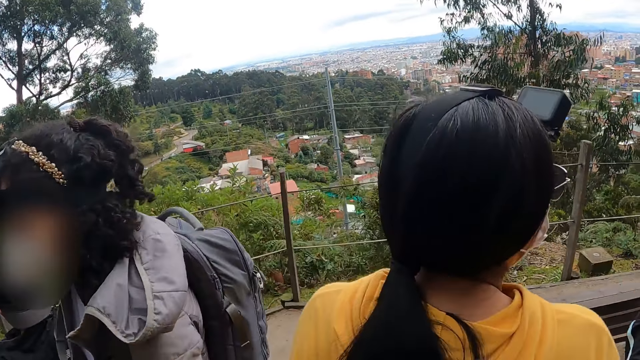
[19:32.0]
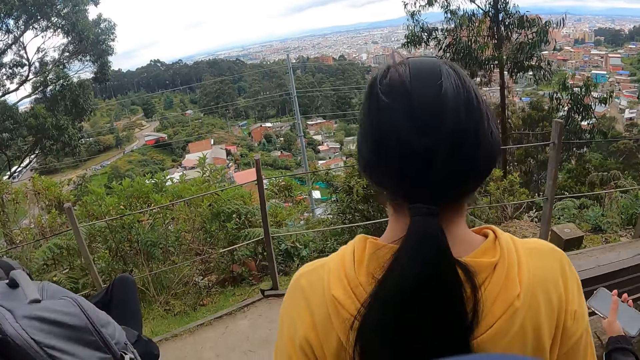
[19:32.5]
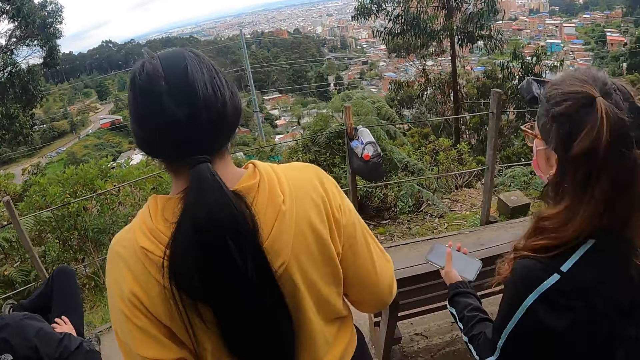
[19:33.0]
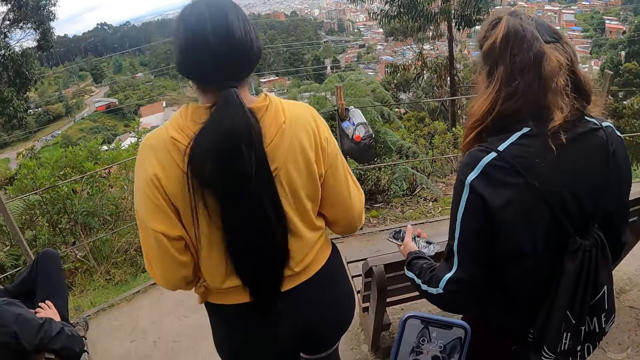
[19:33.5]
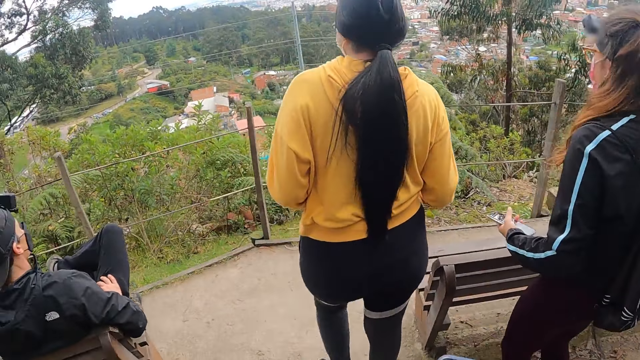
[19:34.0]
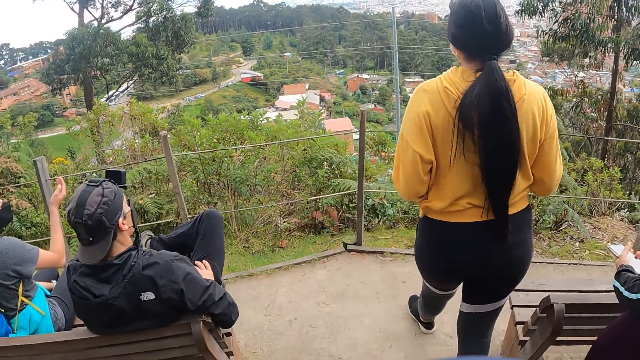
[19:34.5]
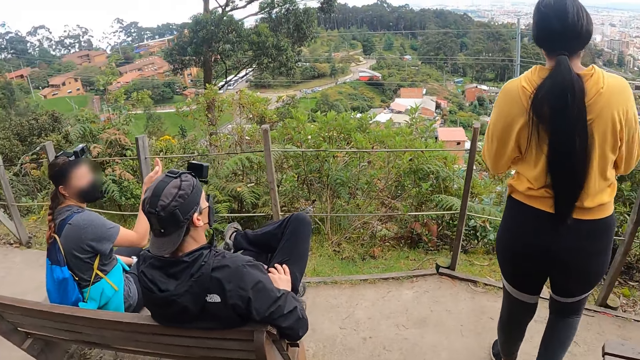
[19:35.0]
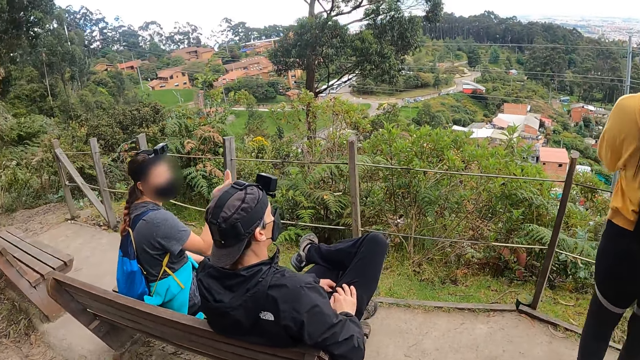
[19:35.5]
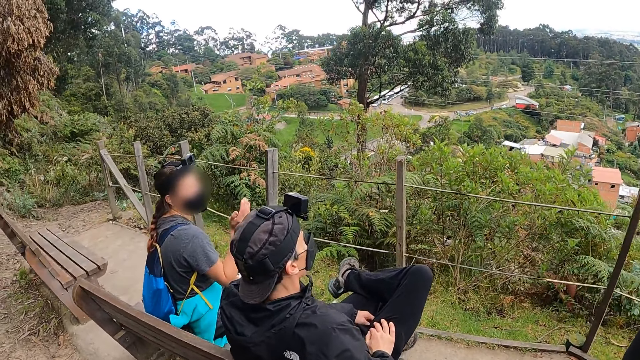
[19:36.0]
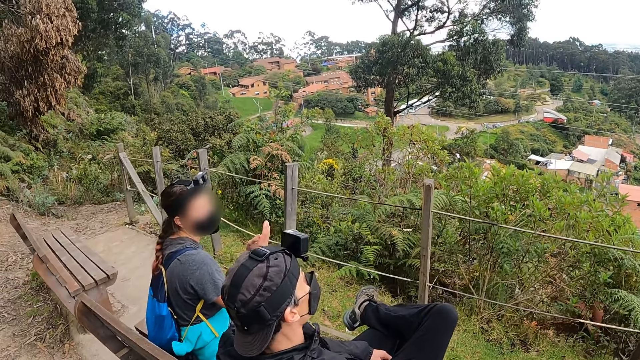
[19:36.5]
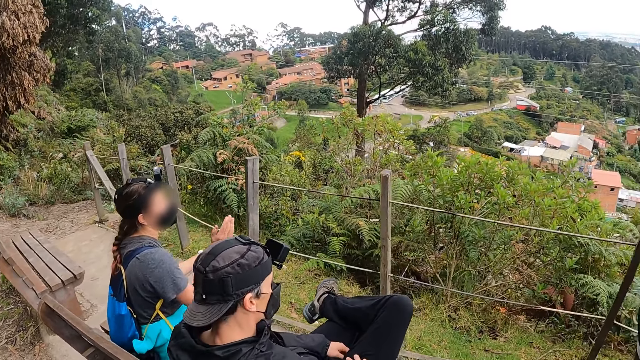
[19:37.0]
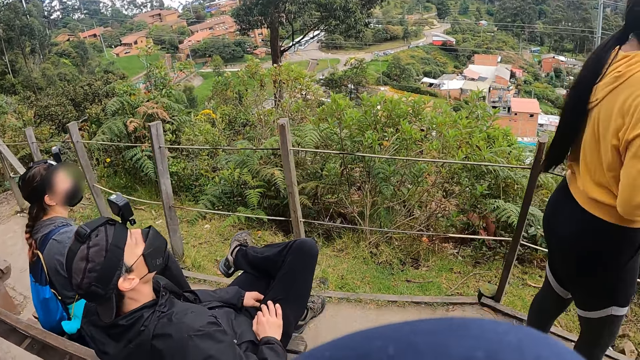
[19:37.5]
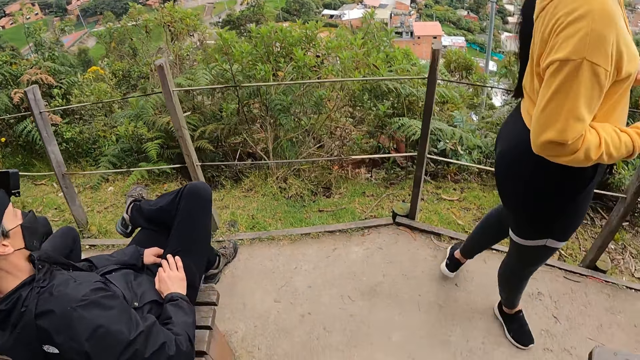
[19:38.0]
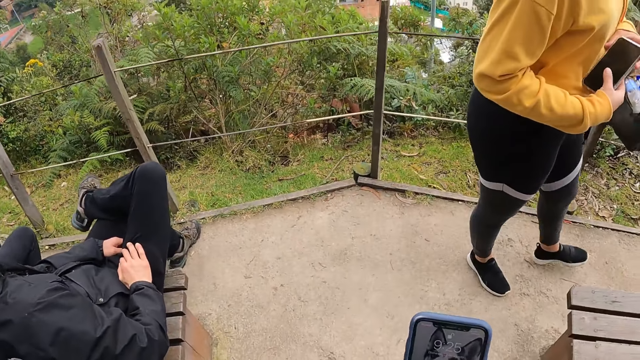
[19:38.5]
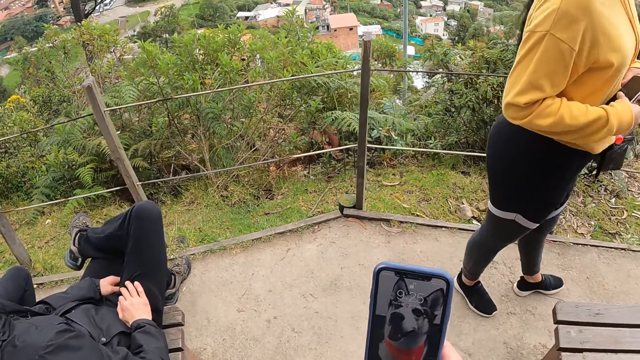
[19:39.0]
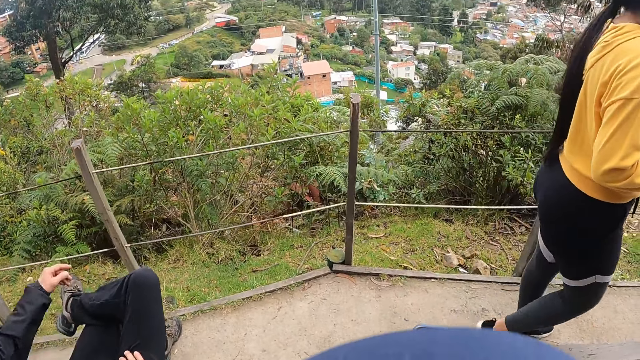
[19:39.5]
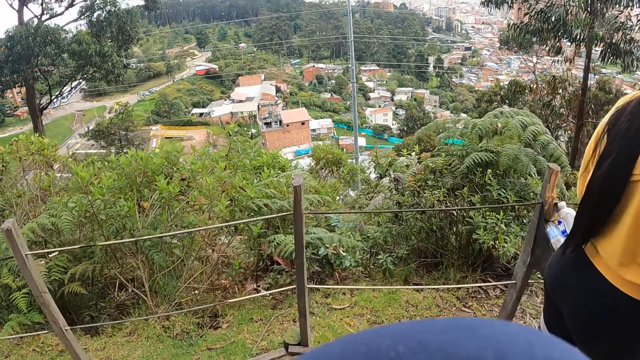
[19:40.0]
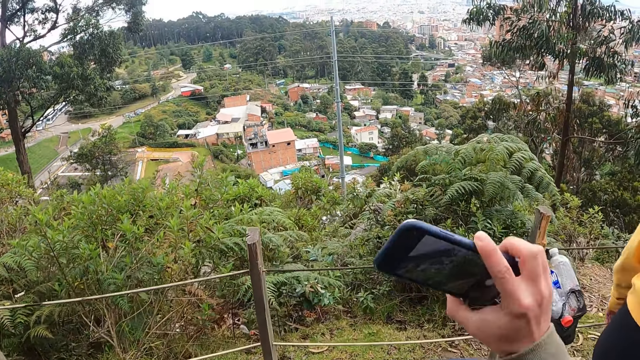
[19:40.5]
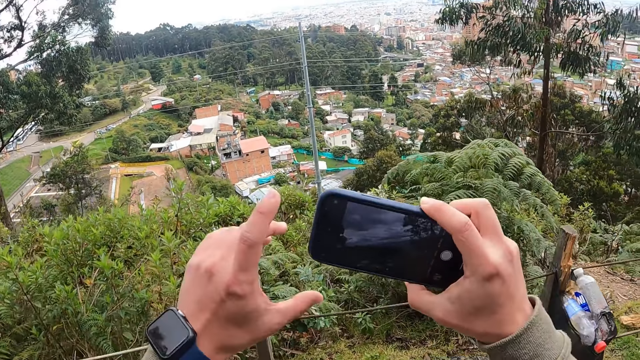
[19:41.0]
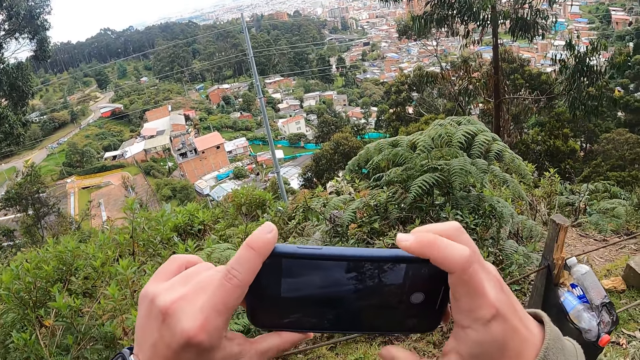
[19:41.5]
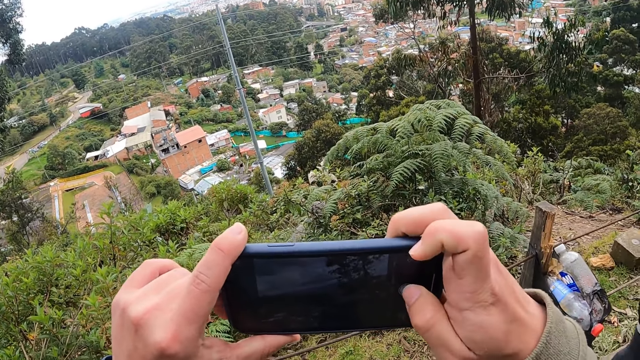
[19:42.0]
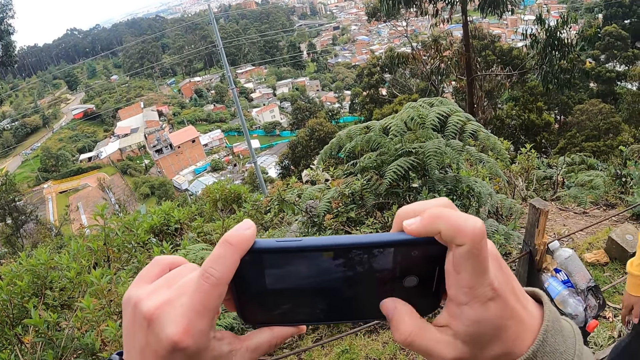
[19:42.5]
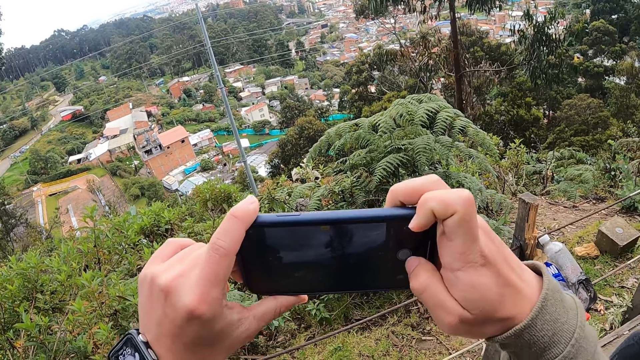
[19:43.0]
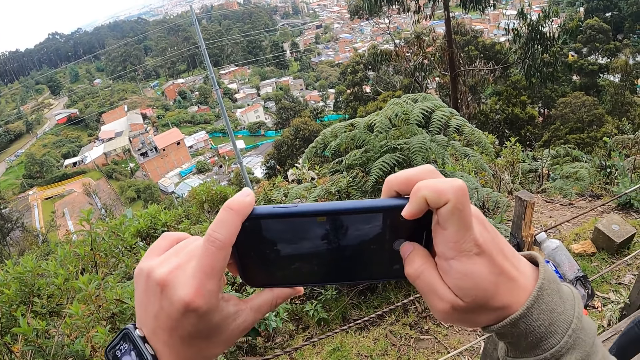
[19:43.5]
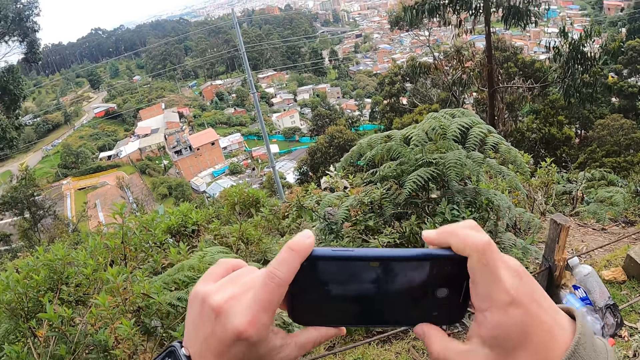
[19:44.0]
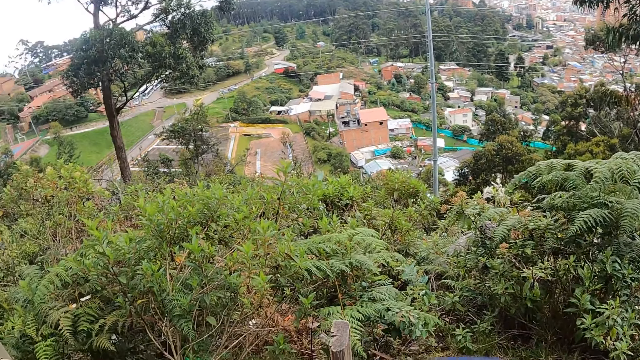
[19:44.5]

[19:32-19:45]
The woman holds the phone with her left hand. The camera wearer holds the phone with his right hand. Another woman holds the phone with both hands. The camera wearer holds the phone with his right hand. He operates the phone in his left hand with his right hand. He takes a picture.

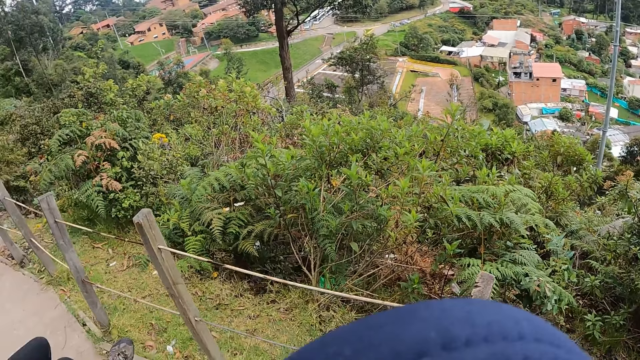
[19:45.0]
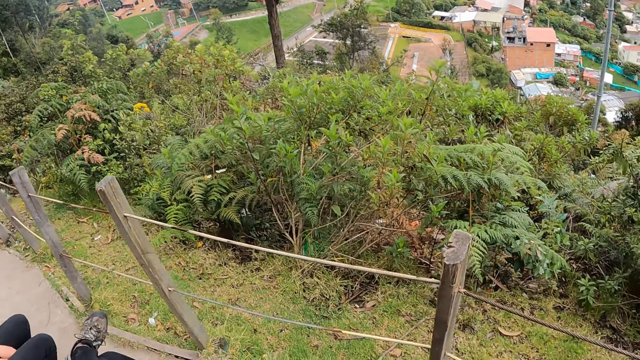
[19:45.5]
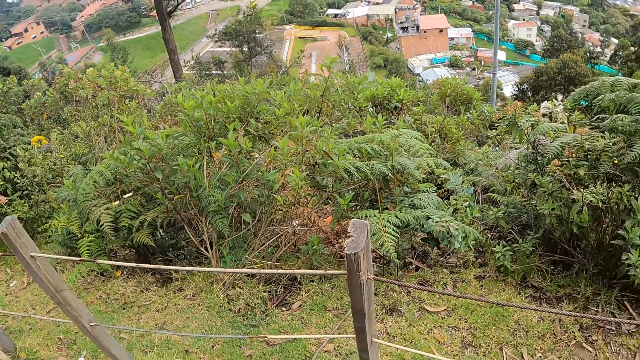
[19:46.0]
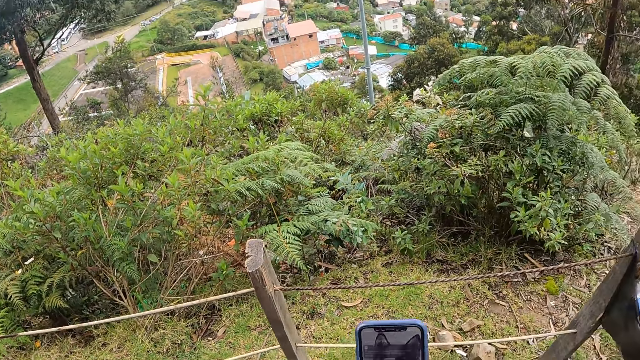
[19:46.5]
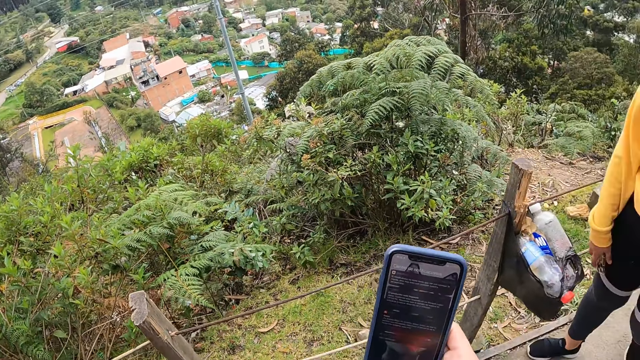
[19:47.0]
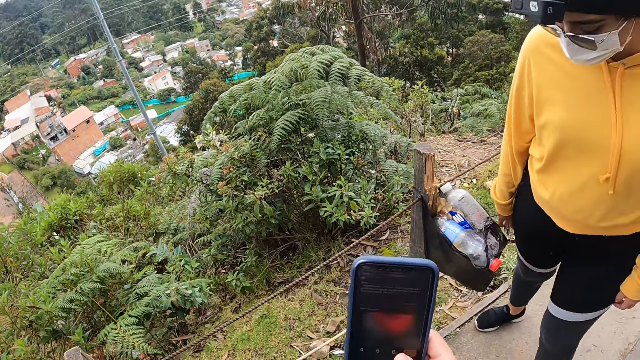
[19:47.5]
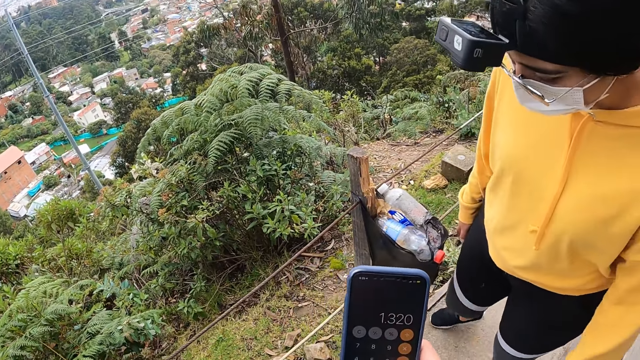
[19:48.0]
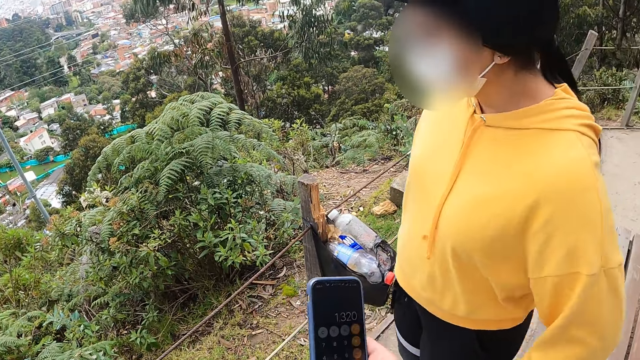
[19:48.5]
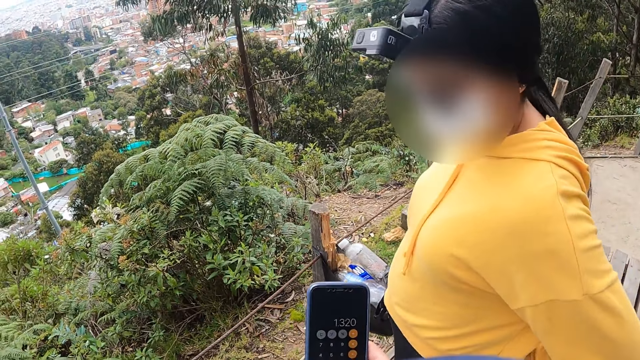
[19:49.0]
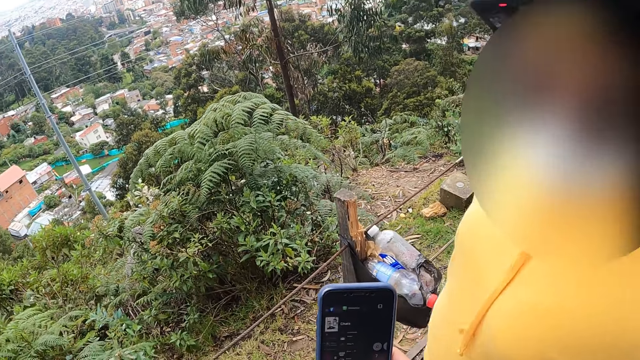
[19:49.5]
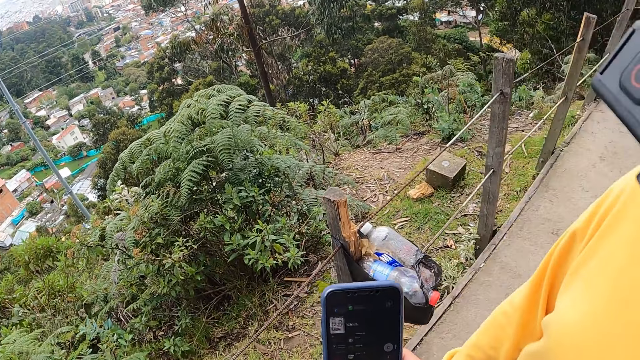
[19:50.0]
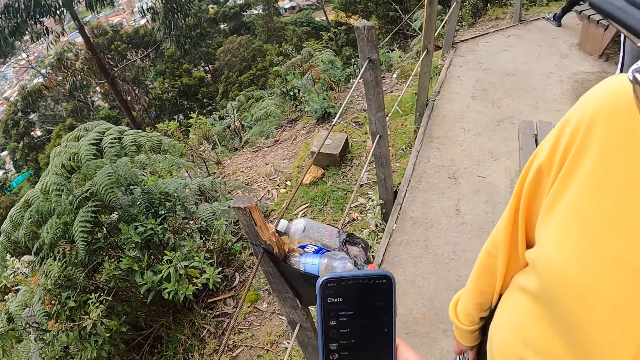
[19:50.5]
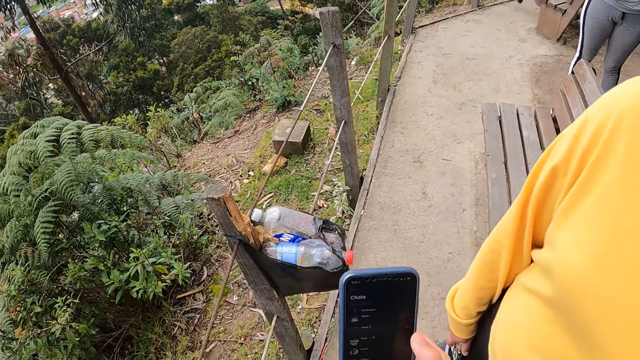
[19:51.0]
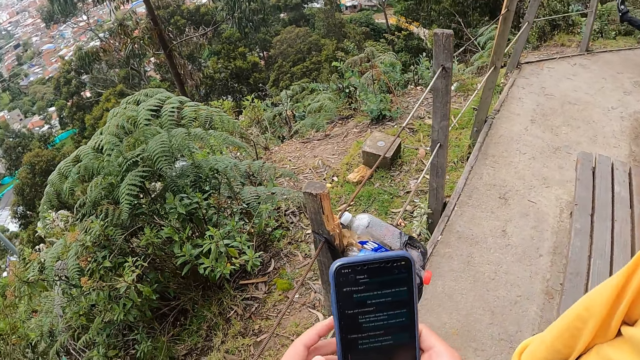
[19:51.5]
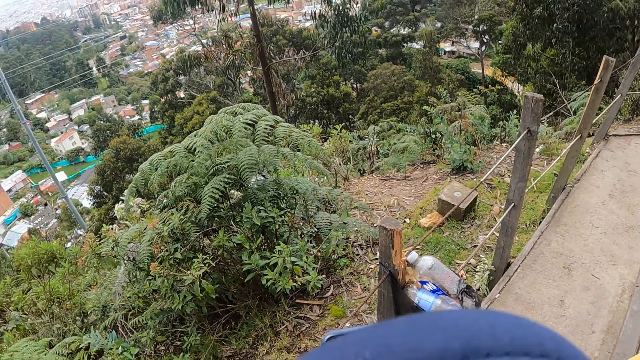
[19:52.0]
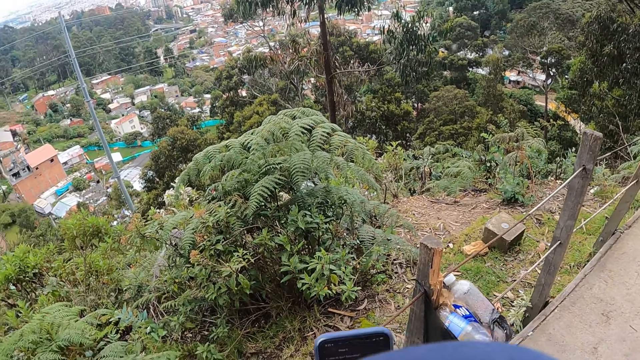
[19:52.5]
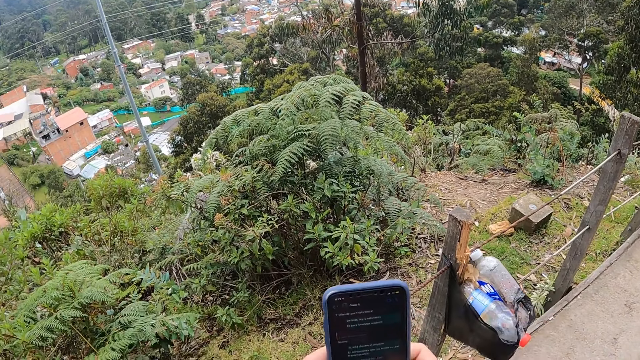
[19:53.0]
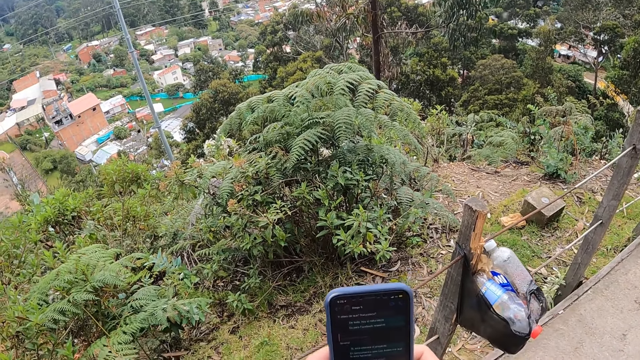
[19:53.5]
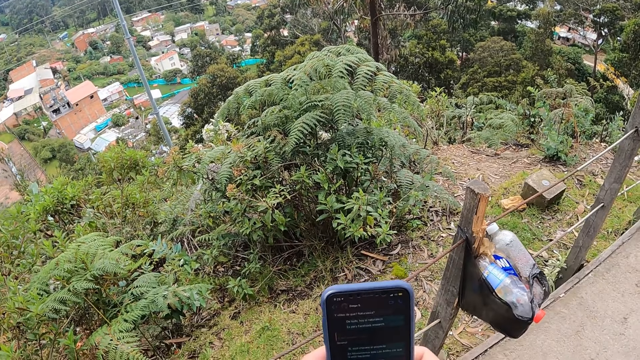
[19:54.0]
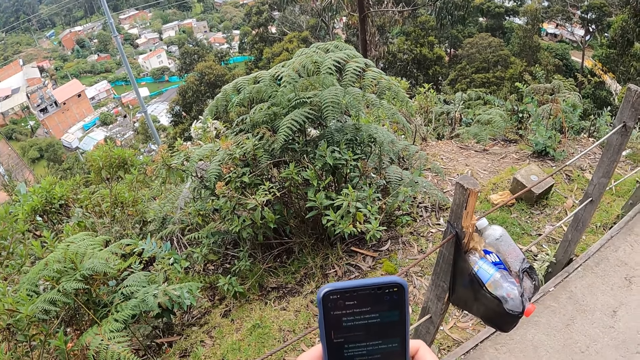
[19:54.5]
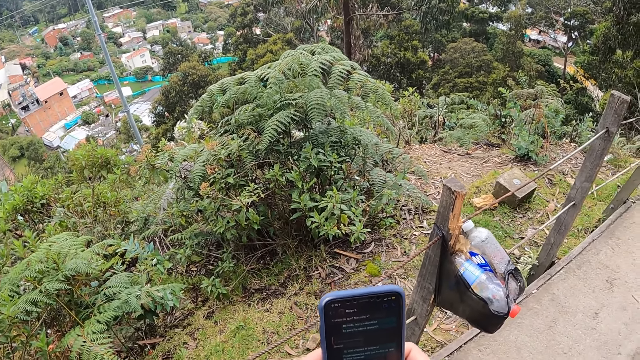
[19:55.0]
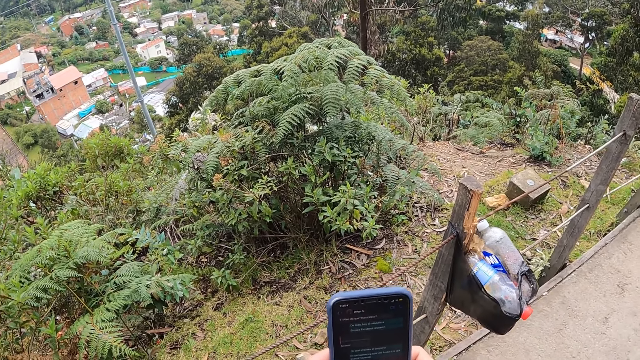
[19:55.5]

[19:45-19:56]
The camera wearer walks in the open area. He operates the phone with his right hand. He operates the phone with both hands.
